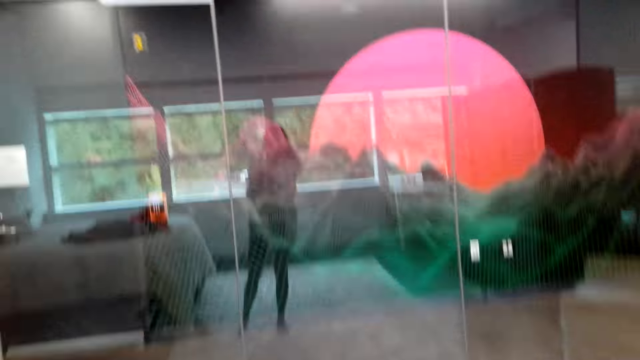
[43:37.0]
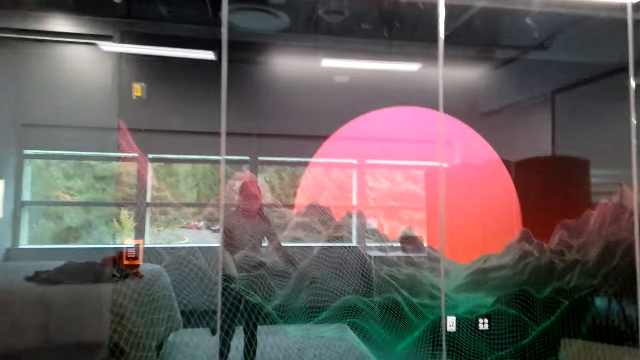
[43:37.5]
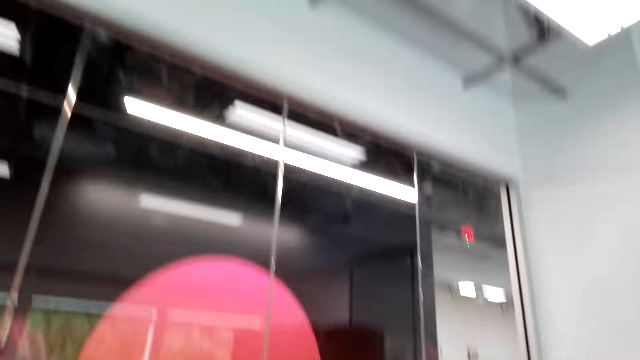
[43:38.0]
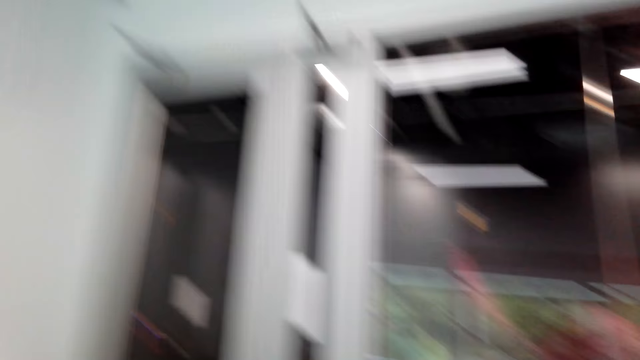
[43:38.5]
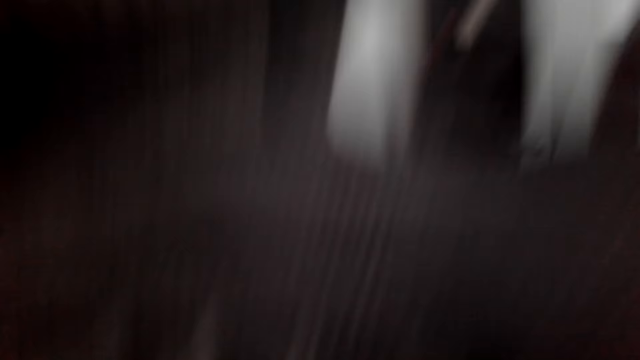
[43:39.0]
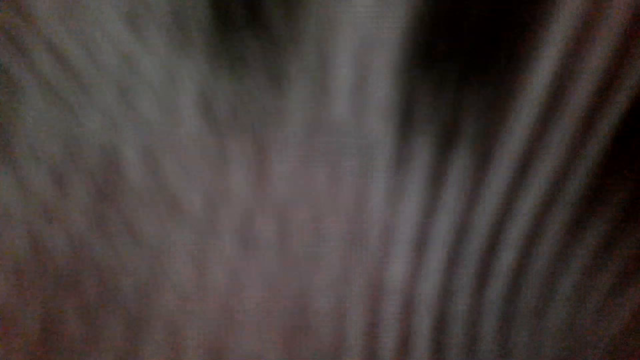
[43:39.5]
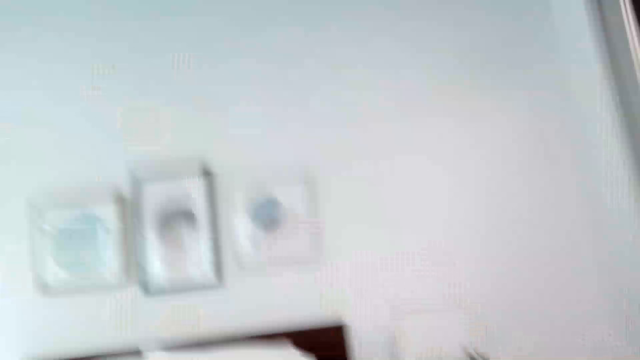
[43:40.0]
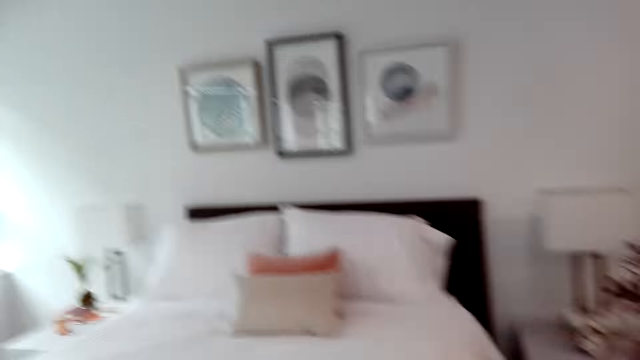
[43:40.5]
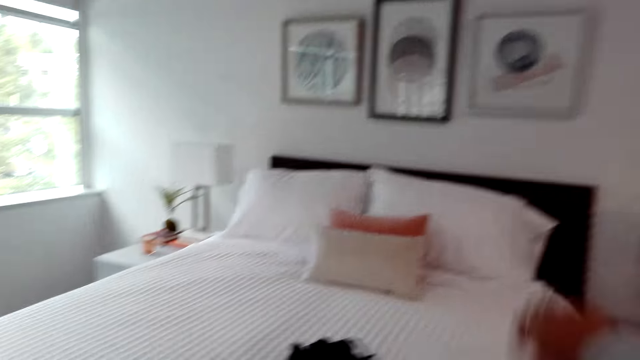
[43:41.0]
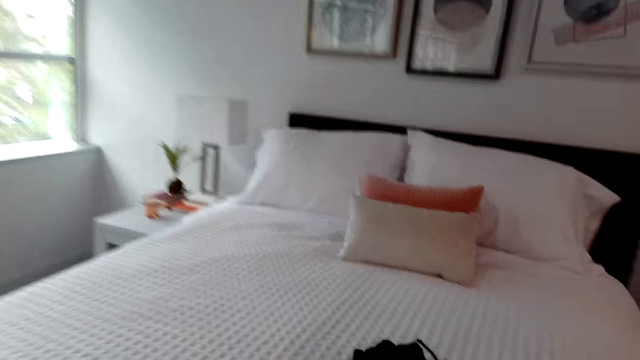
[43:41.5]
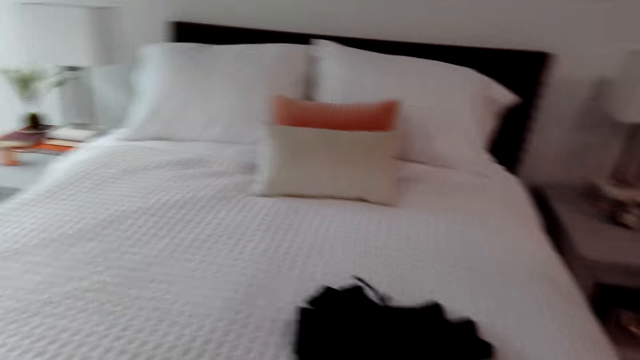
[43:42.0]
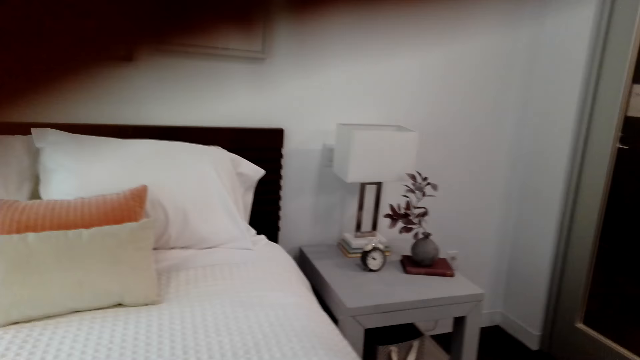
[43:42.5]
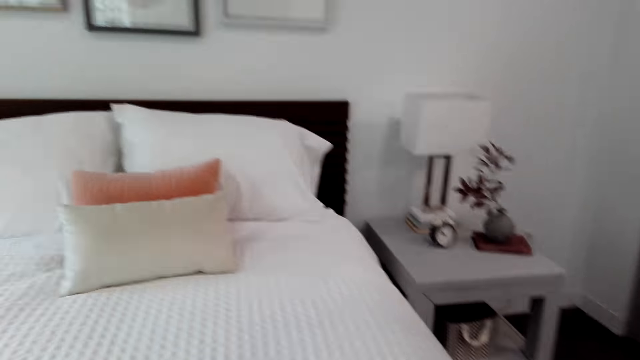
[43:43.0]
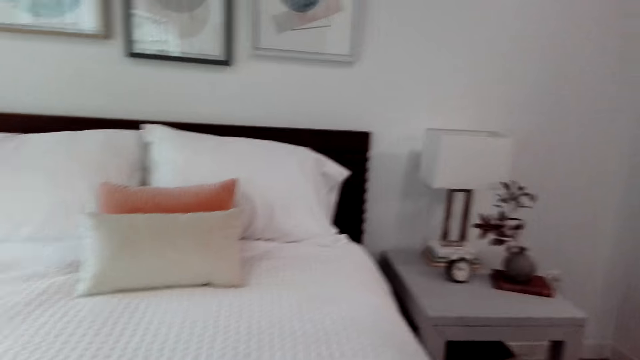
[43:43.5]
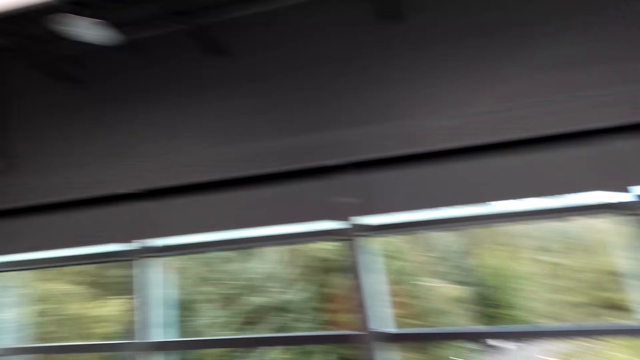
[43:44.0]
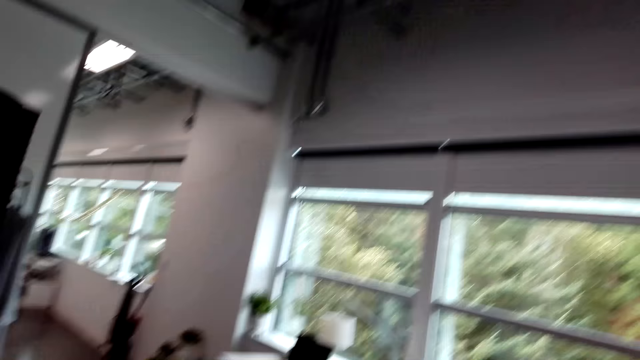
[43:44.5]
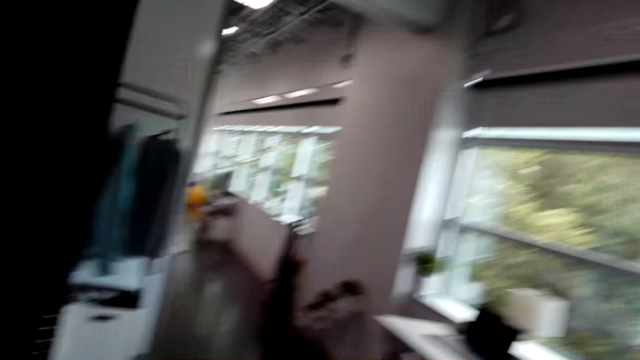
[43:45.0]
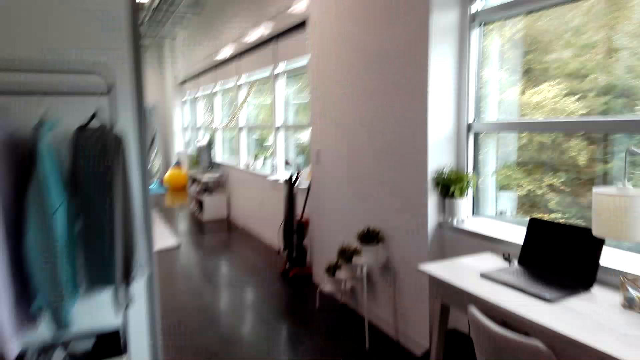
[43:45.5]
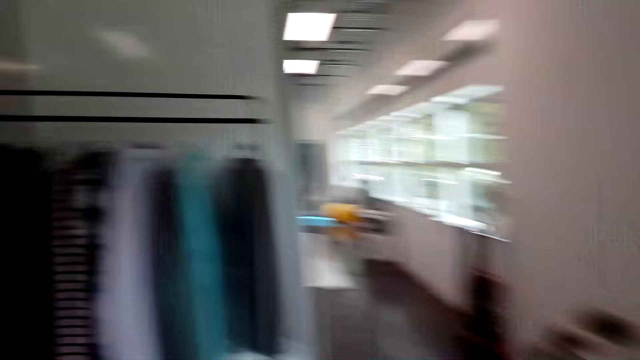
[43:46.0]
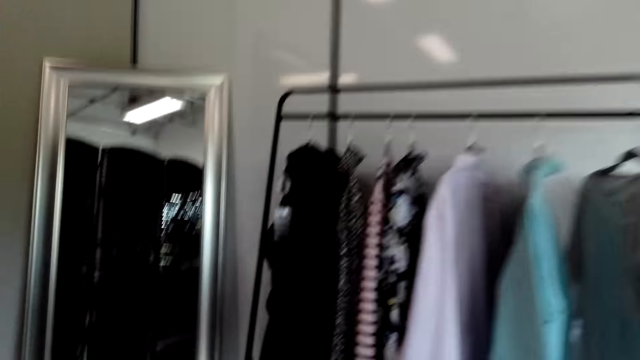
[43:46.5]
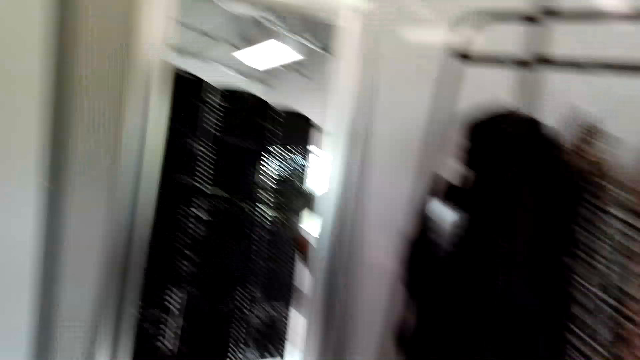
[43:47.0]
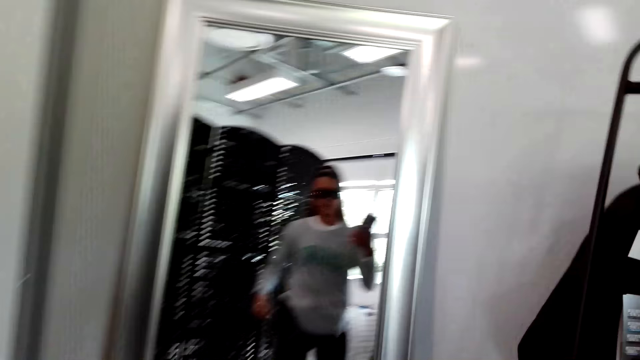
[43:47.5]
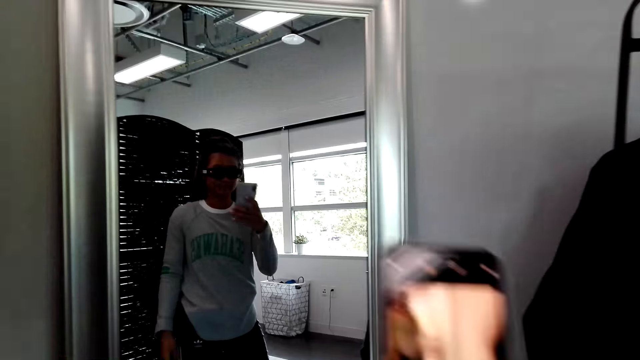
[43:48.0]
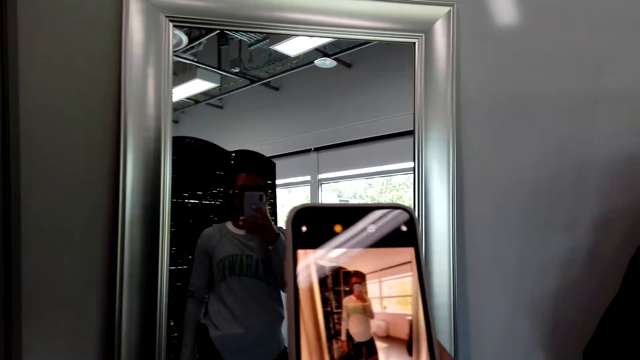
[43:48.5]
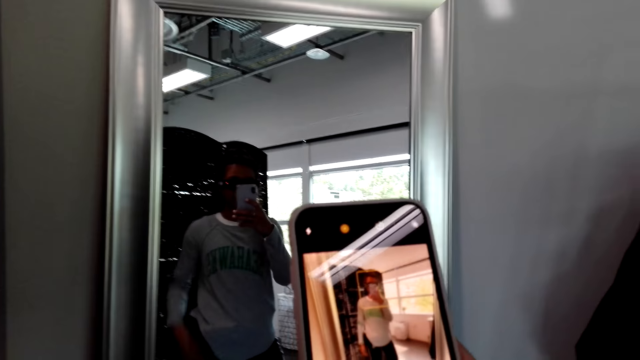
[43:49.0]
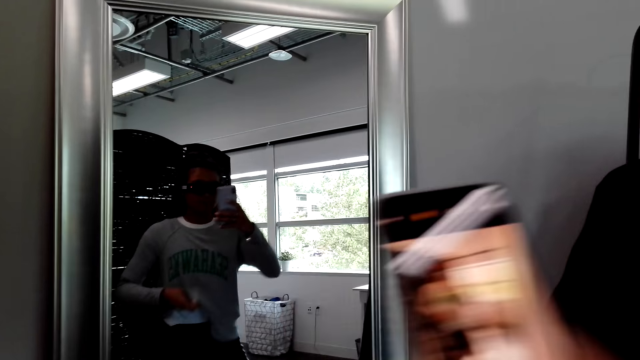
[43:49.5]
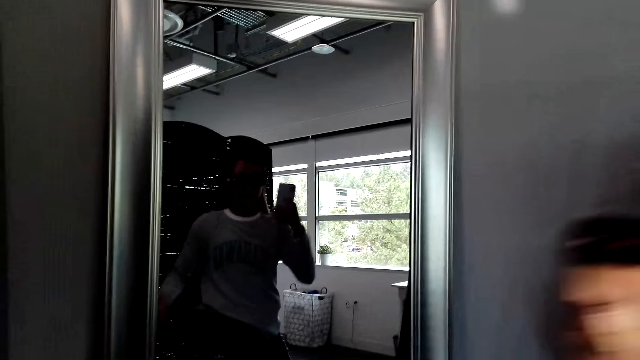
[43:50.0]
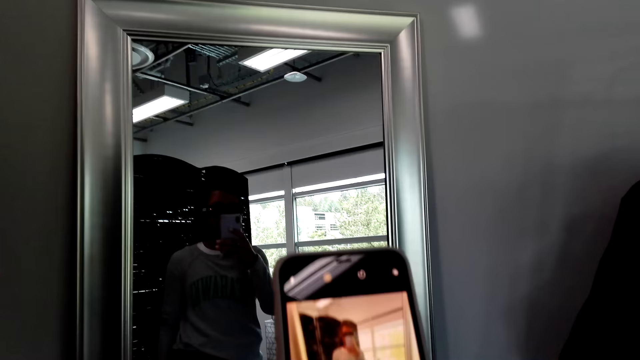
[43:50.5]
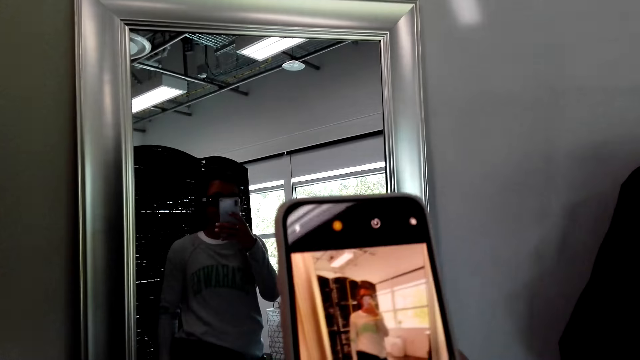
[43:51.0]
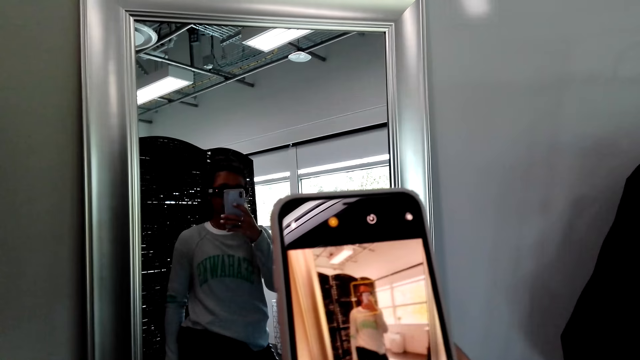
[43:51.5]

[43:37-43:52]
The camera wearer puts on the sweatshirt or piece of cloth. They put the piece of cloth on the bed and put on the piece of cloth. They look around the room and look at the mirror. They take a photo with her phone.

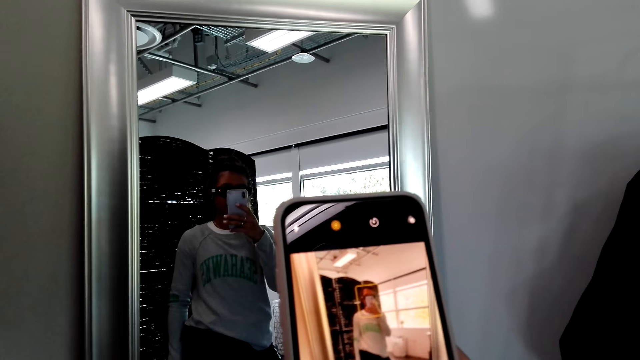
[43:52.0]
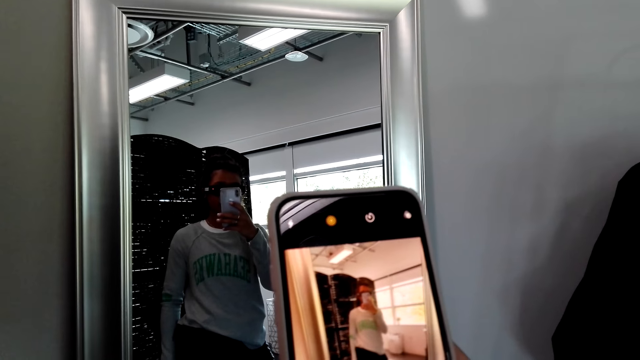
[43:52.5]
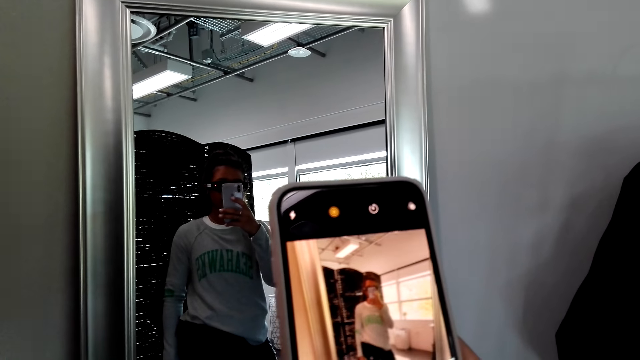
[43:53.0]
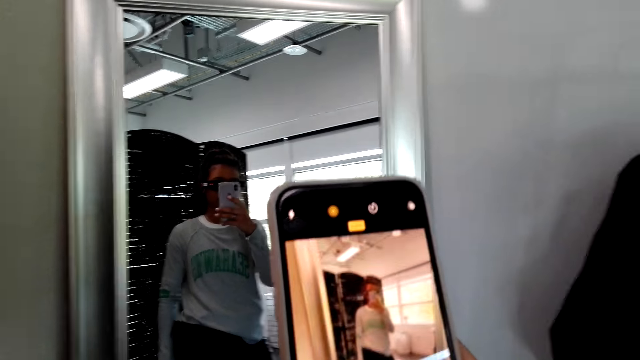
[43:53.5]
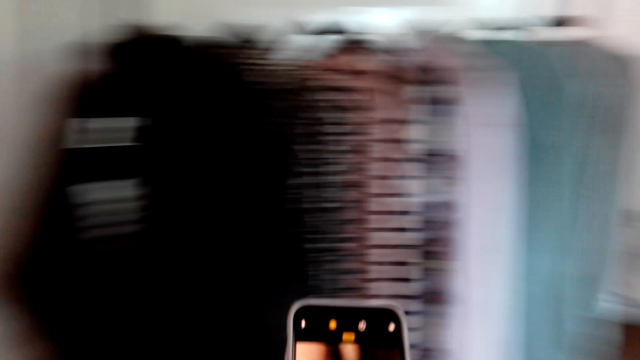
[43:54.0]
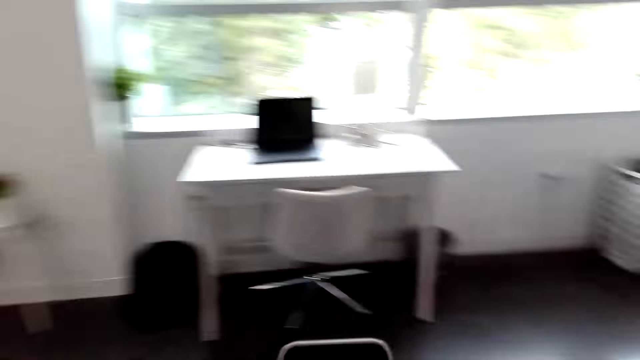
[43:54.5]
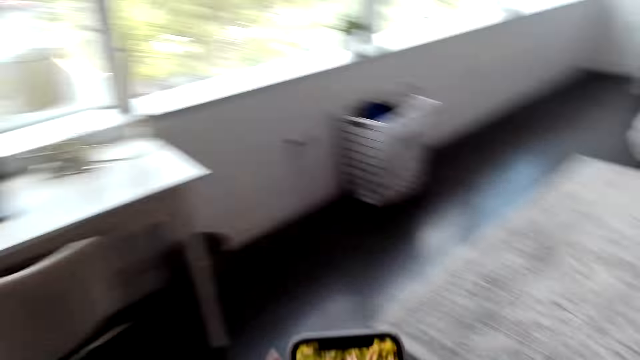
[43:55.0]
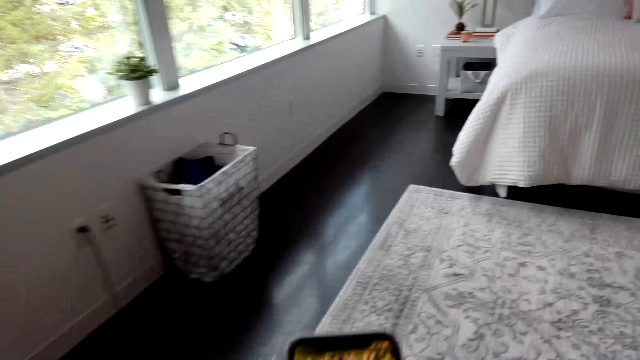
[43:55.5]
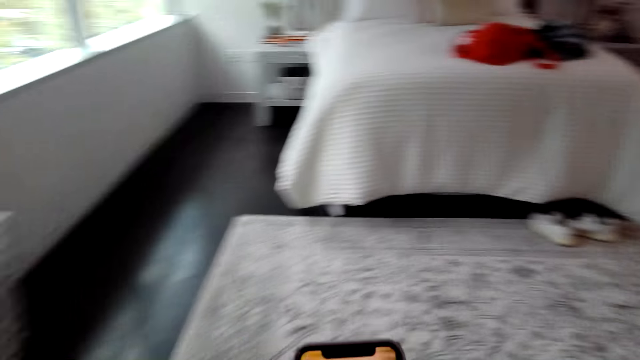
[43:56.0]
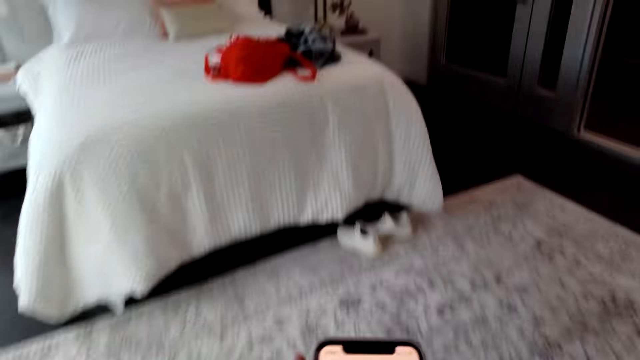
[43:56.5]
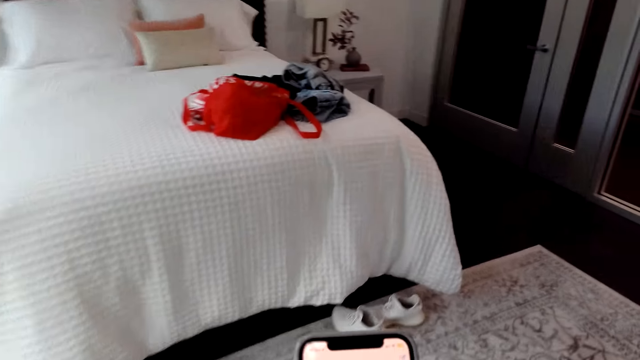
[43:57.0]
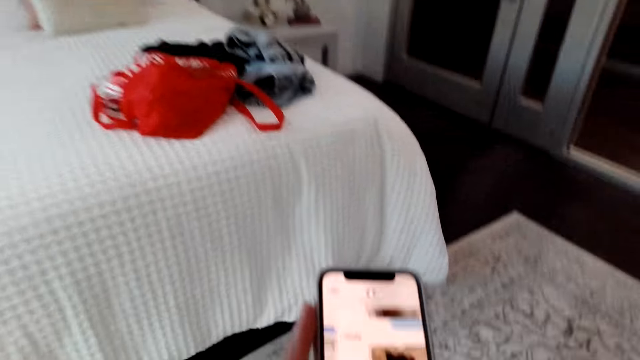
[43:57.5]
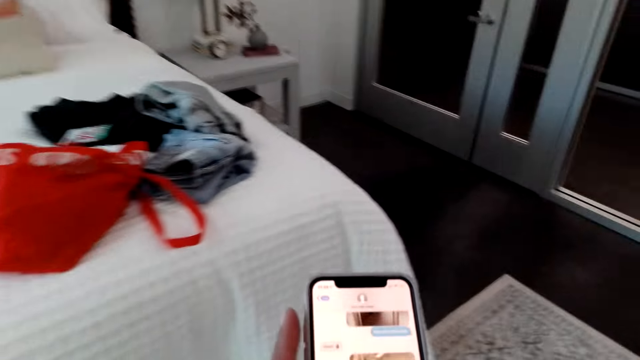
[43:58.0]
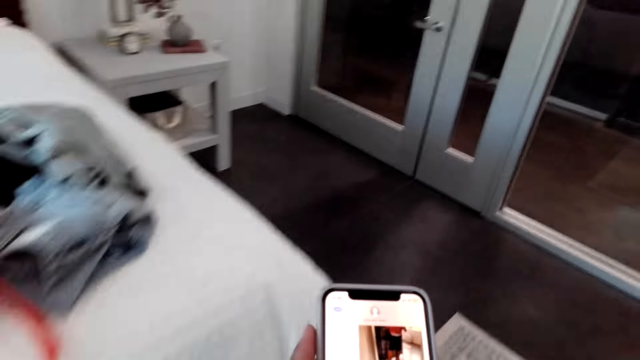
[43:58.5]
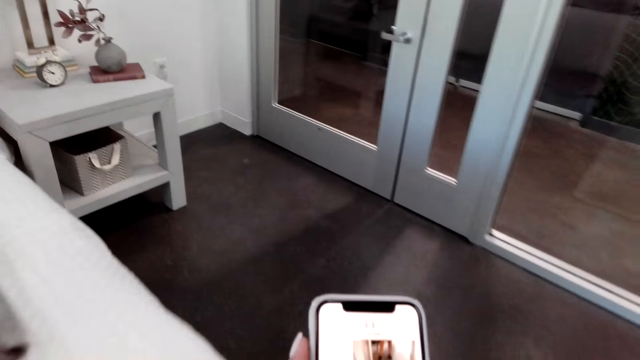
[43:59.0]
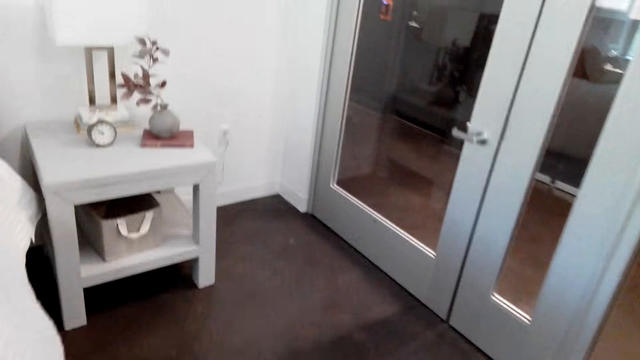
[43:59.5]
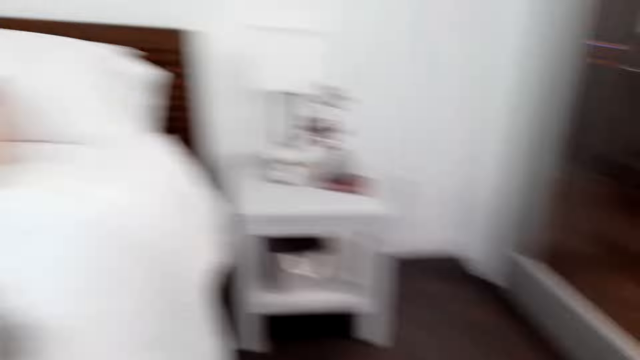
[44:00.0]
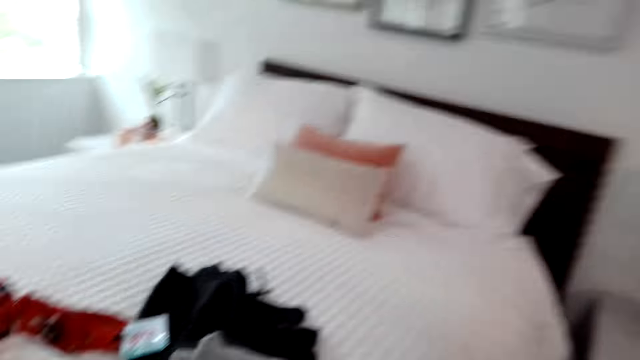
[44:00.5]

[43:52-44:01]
The camera wearer looks around the room and converses with a man. They use her phone.
